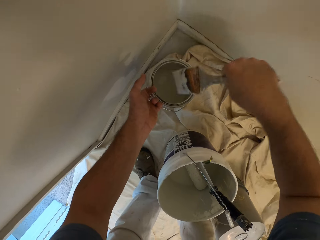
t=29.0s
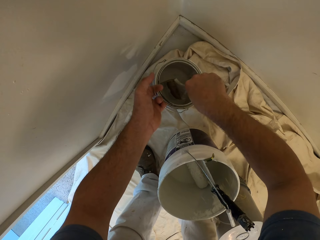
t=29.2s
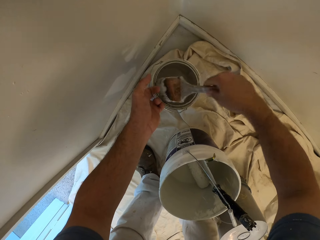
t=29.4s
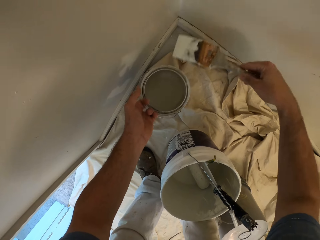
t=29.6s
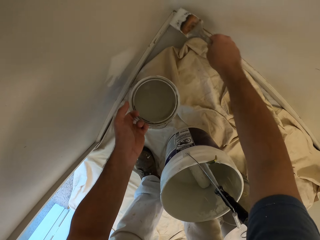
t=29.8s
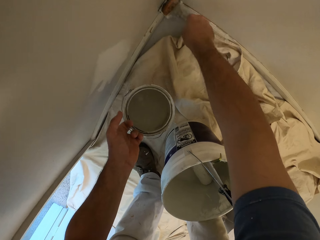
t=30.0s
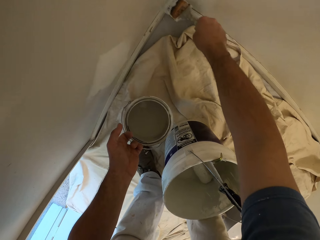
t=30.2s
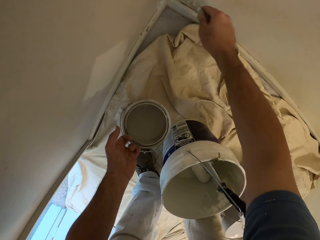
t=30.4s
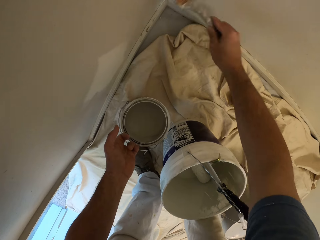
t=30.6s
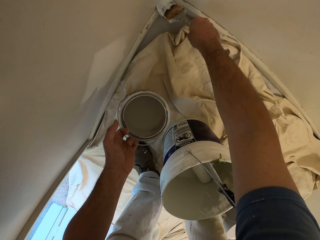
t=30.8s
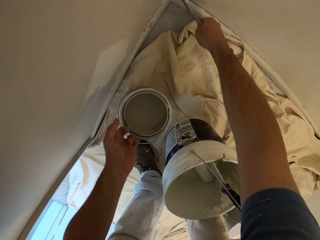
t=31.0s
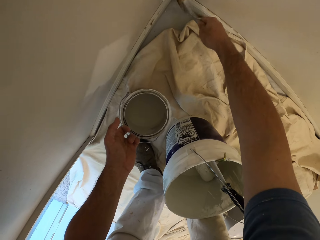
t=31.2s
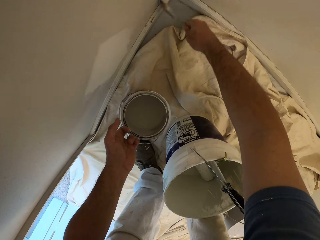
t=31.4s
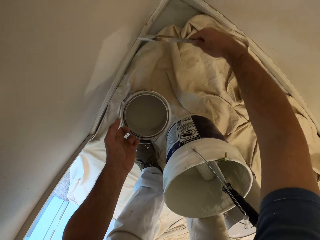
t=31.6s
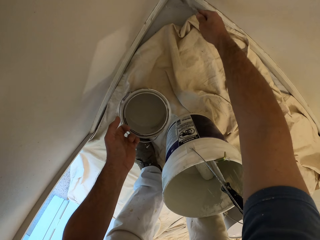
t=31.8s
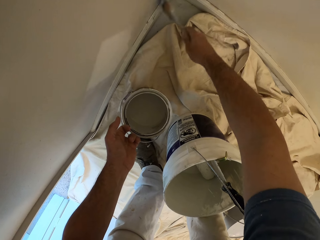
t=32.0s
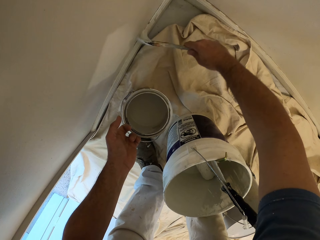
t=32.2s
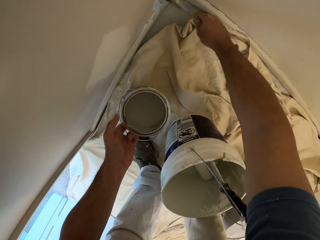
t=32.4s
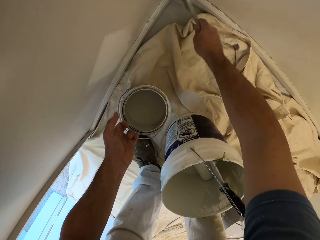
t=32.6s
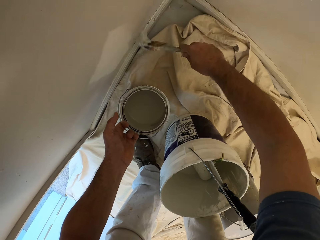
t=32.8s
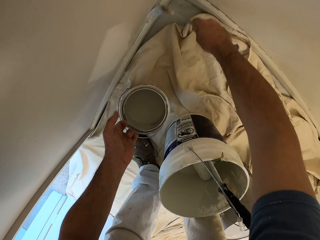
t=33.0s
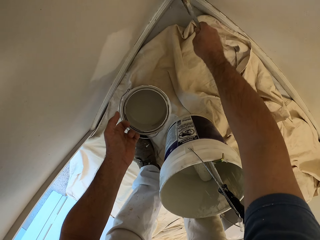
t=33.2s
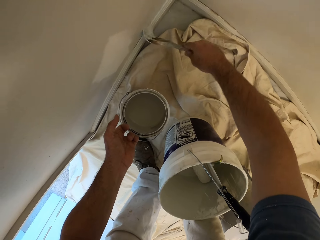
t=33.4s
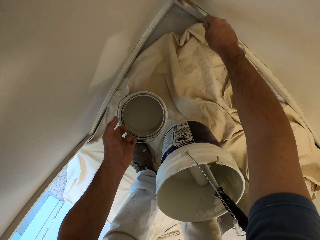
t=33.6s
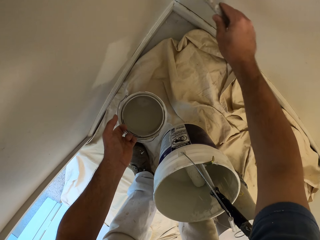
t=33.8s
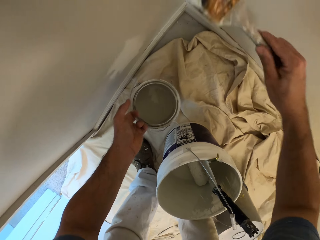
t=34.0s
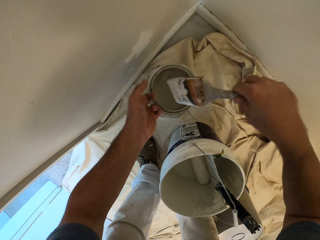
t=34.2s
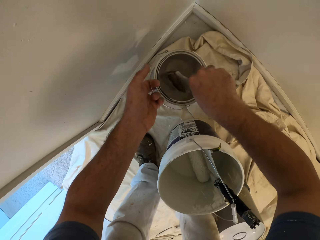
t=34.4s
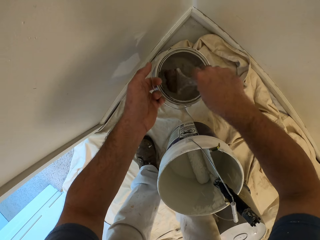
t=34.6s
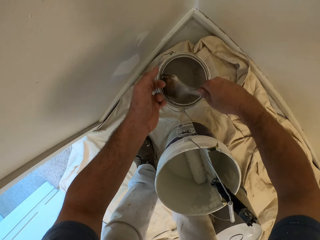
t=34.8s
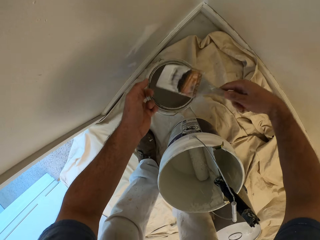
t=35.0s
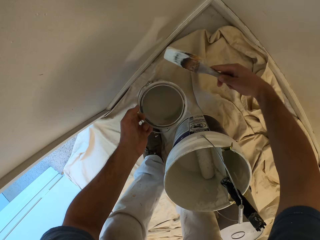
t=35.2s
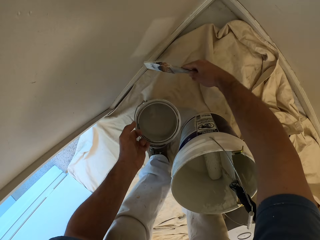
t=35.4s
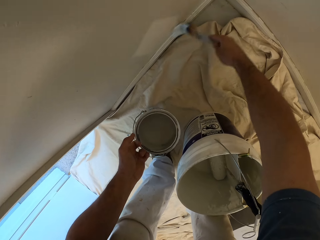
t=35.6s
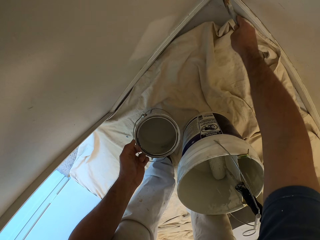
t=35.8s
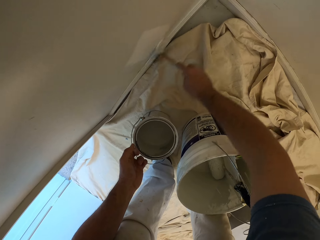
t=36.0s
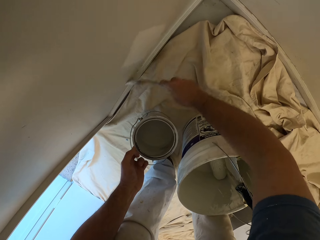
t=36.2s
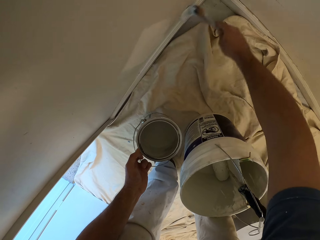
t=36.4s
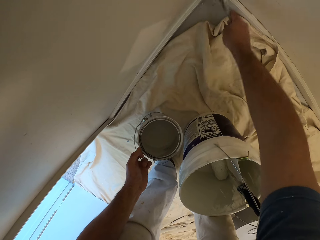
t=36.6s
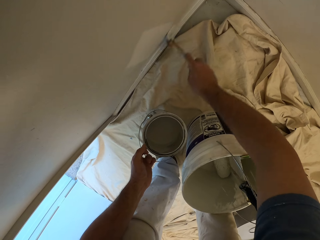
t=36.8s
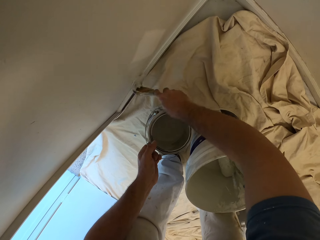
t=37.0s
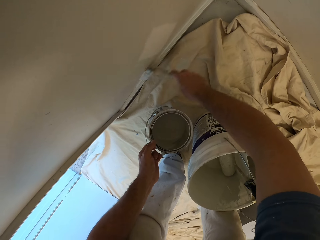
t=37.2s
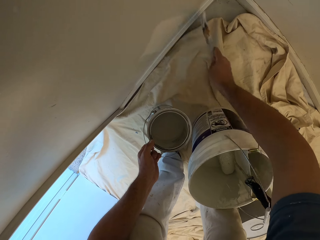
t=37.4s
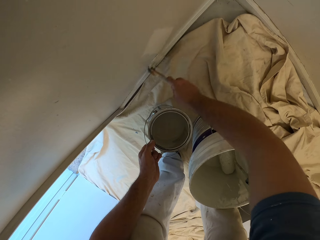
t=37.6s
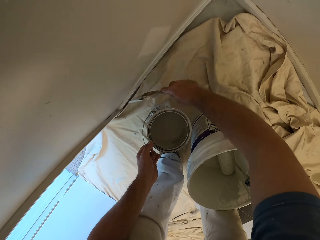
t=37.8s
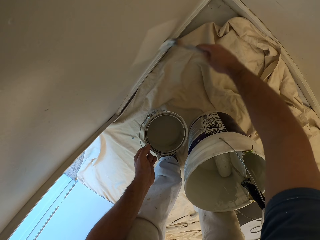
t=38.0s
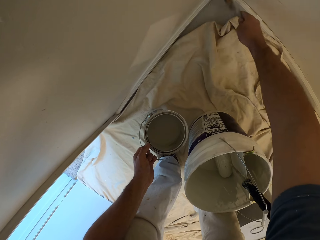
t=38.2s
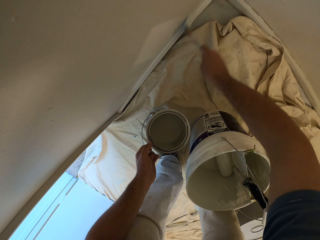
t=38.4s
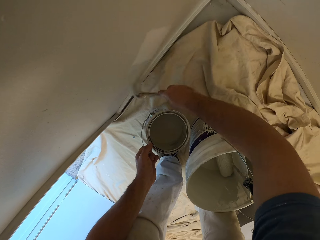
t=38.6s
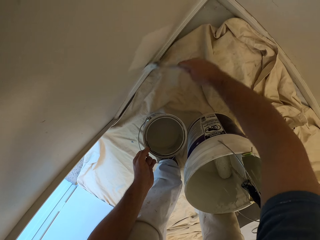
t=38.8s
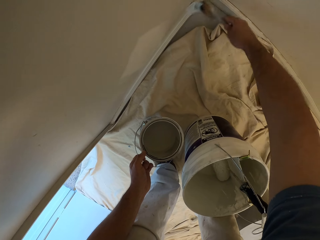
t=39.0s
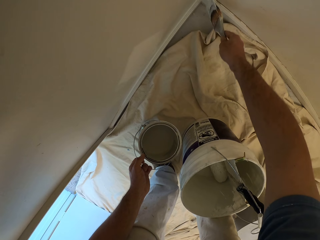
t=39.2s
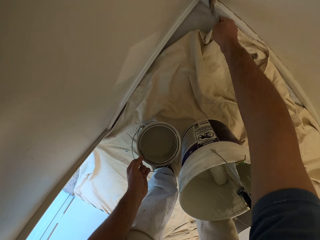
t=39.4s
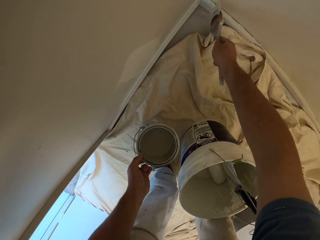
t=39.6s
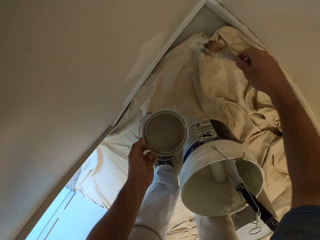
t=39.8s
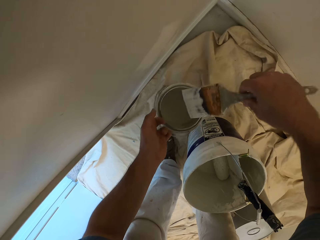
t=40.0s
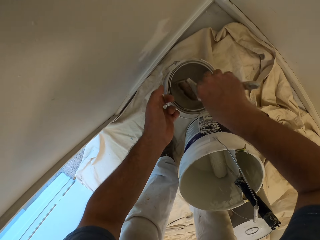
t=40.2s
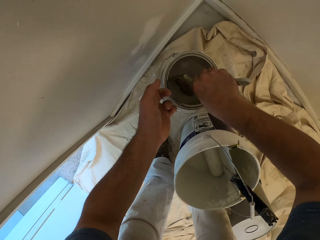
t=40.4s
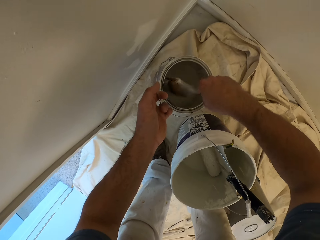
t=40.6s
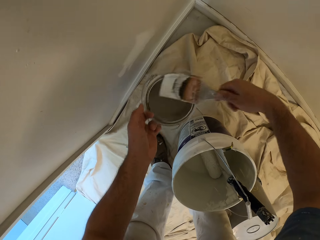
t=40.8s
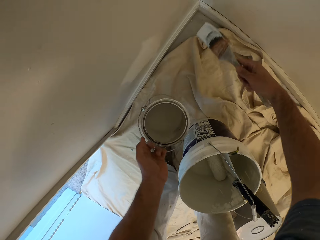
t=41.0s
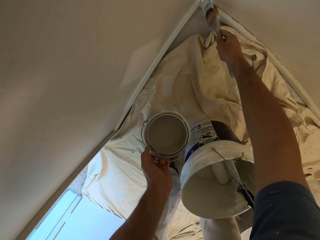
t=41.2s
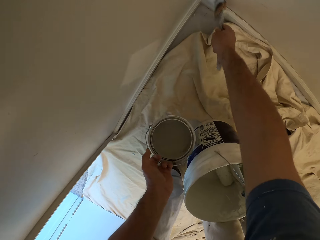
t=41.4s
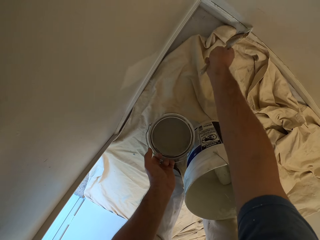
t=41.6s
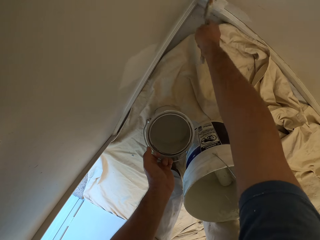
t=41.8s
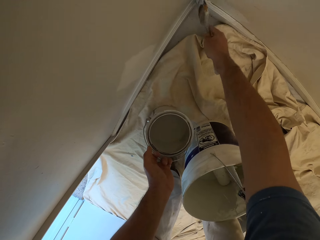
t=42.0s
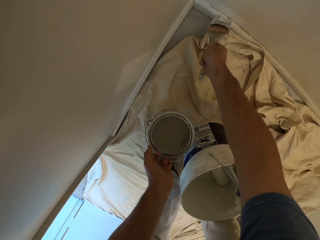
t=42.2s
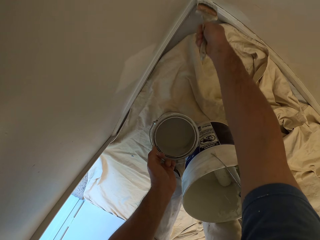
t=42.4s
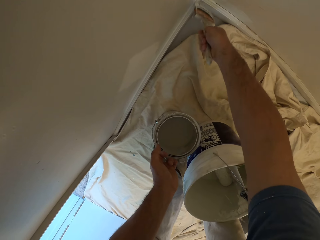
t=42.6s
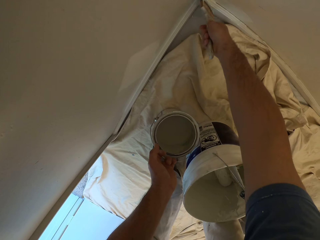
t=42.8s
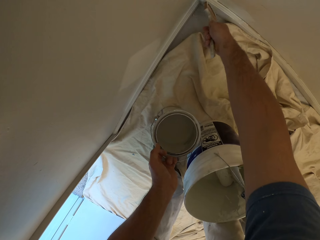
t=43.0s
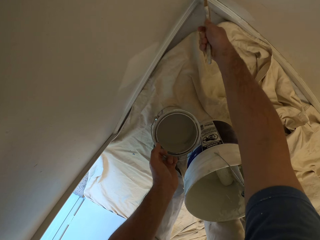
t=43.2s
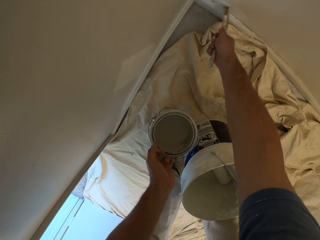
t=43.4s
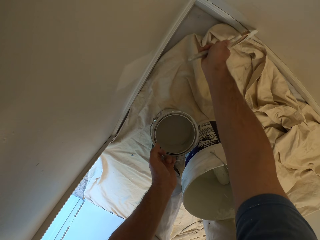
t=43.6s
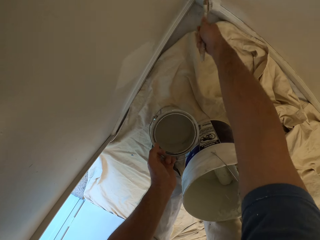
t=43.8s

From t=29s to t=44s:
The camera wearer takes paint from the bucket of paint with the paint brush and paints the wall with the paint brush. They take paint from the bucket of paint with the paint brush and paint the wall with the paint brush. They take paint from the bucket of paint with the paint brush and paint the wall with the paint brush.

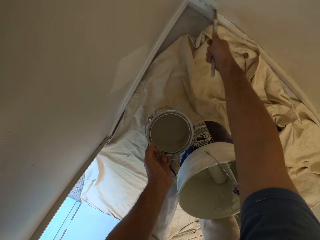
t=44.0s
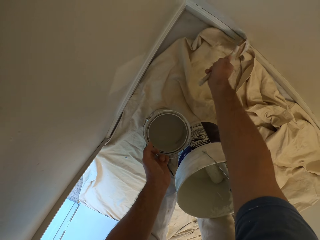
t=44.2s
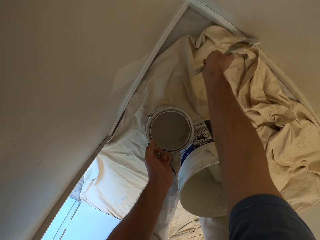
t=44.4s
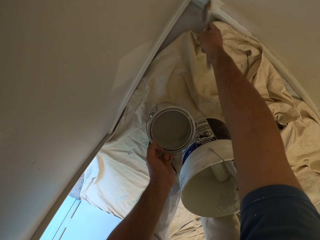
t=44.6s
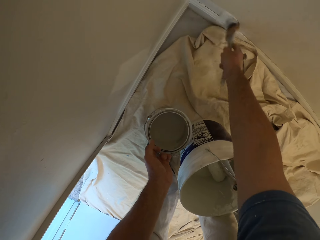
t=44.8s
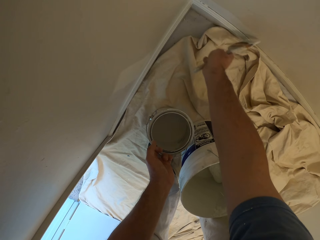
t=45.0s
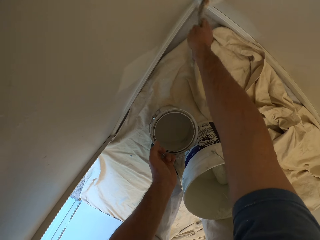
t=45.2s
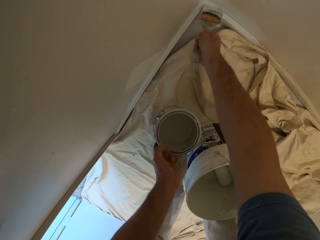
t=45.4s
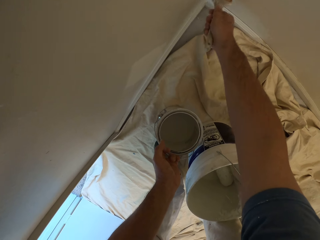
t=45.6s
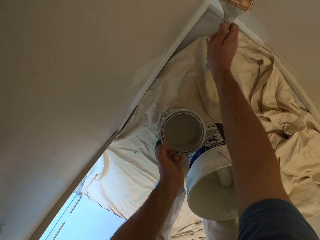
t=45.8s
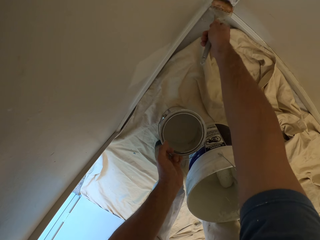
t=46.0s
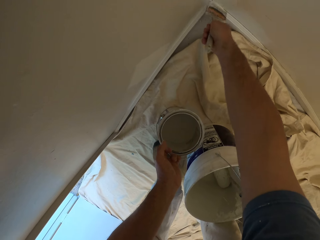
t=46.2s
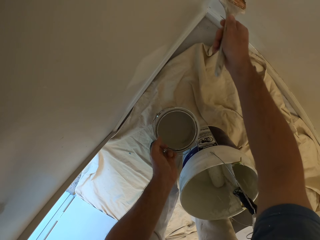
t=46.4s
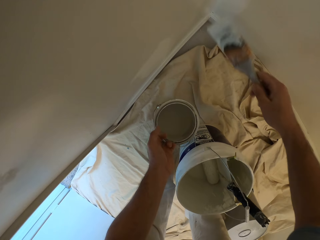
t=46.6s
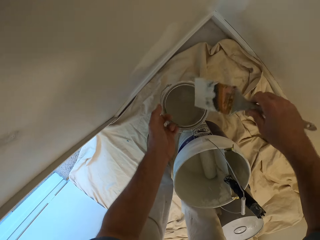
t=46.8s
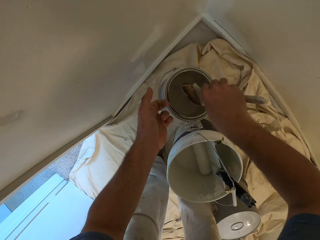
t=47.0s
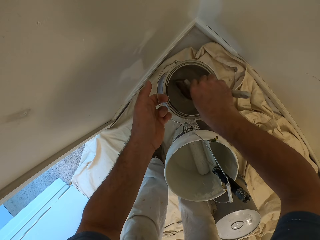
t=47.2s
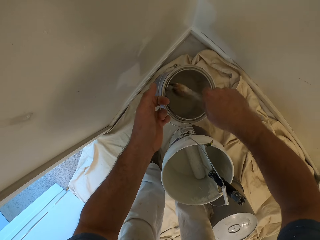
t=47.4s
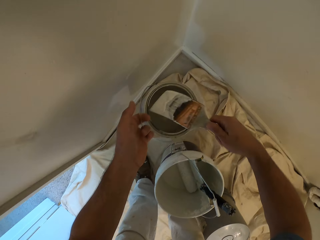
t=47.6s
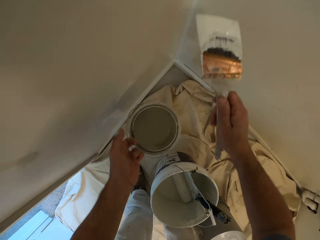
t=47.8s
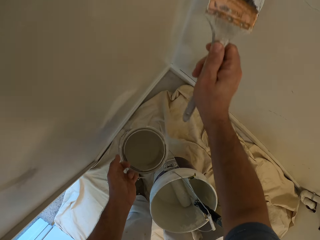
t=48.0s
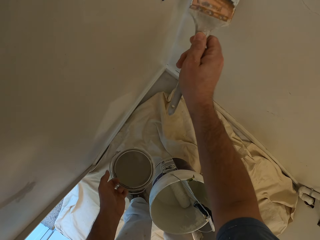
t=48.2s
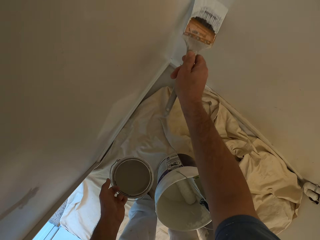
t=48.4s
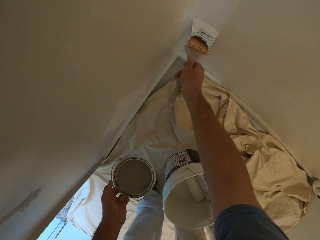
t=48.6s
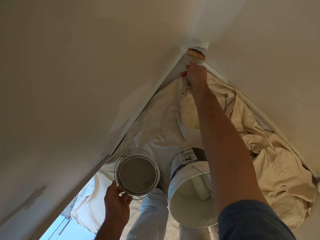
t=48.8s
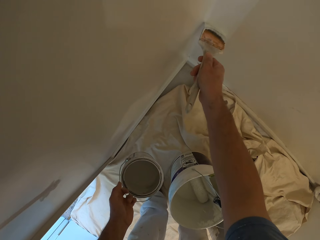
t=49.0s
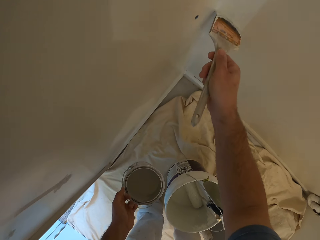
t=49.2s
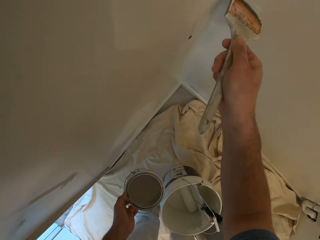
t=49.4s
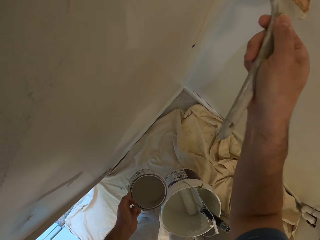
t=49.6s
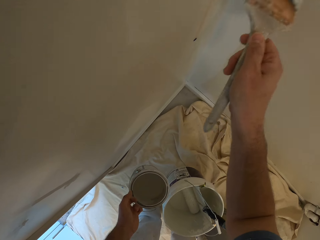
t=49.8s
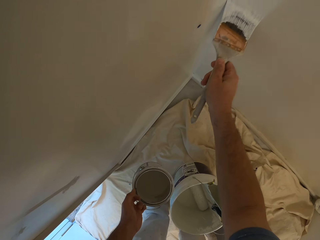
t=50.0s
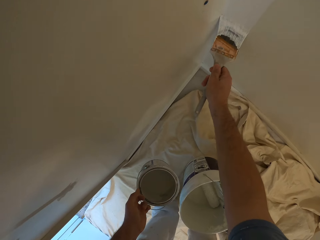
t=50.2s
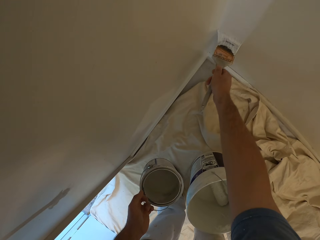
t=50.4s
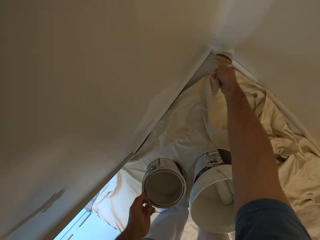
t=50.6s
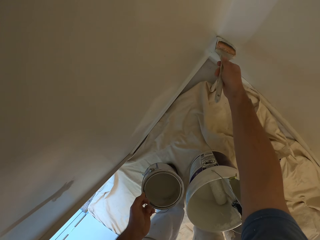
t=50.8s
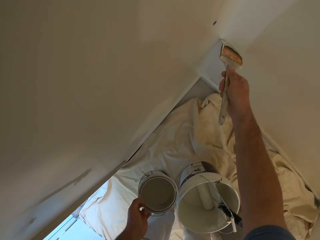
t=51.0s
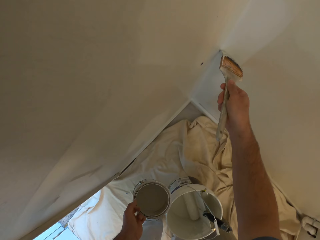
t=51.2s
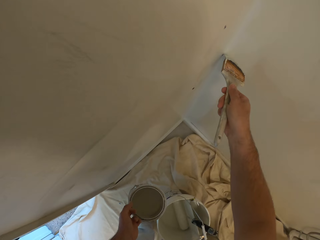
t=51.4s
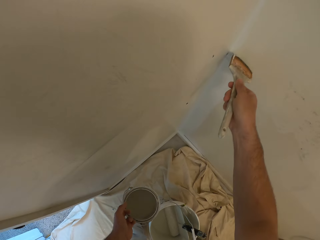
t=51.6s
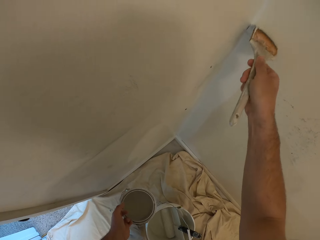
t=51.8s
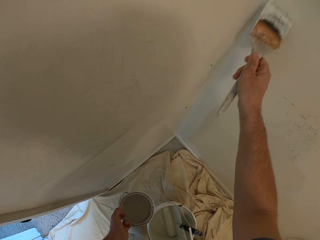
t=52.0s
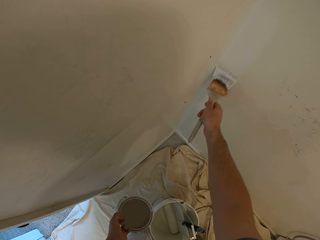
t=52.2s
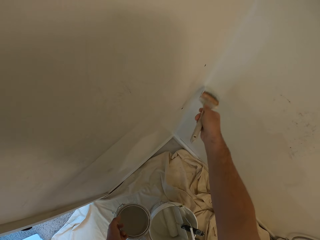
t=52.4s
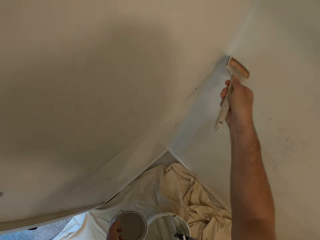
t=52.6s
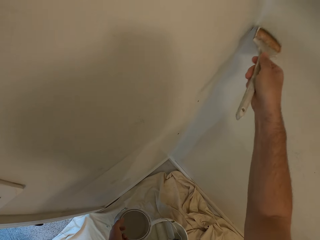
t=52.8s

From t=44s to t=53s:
The camera wearer takes paint from the bucket of paint with the paint brush and paints the wall with the paint brush.
